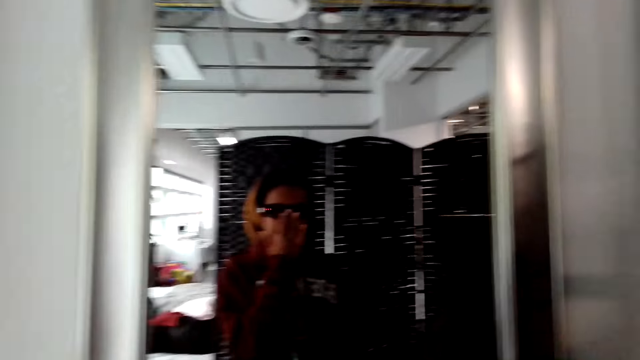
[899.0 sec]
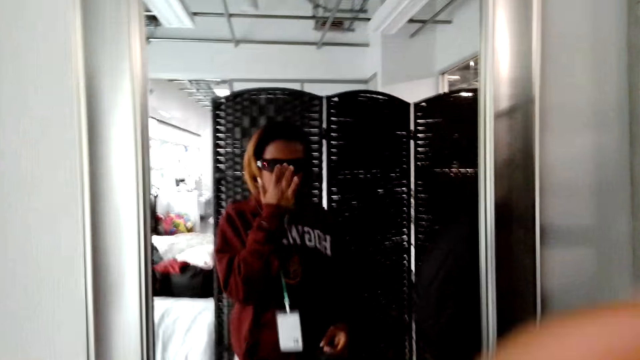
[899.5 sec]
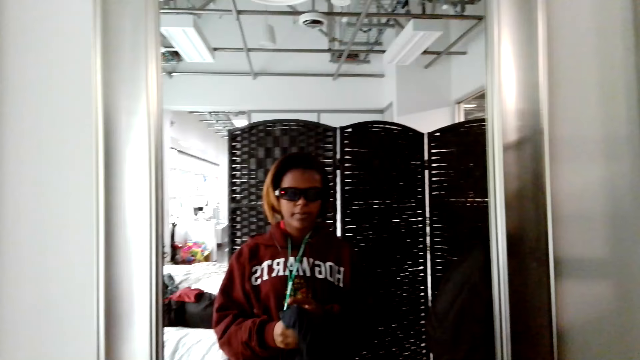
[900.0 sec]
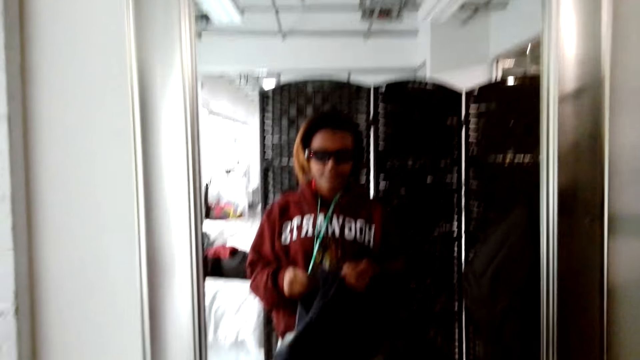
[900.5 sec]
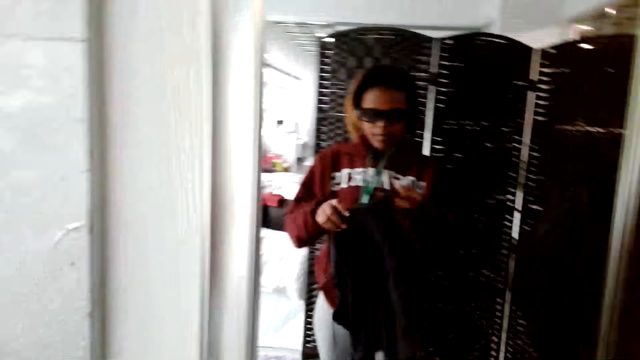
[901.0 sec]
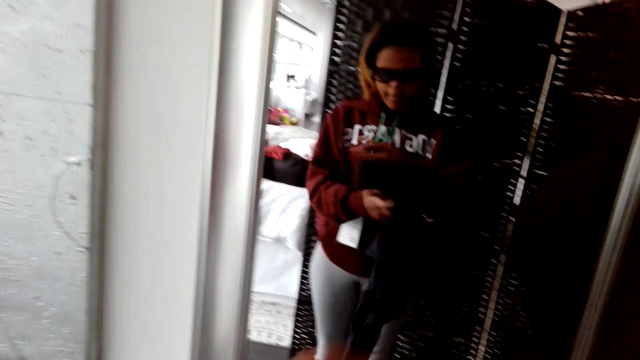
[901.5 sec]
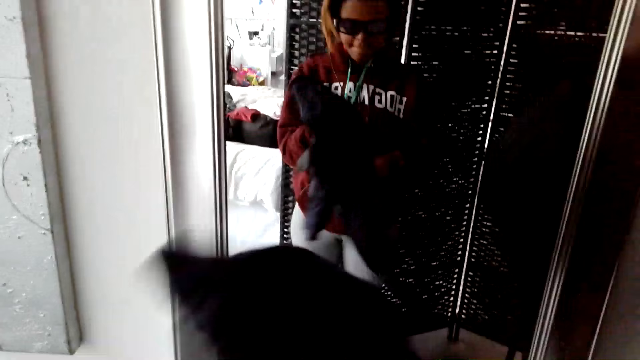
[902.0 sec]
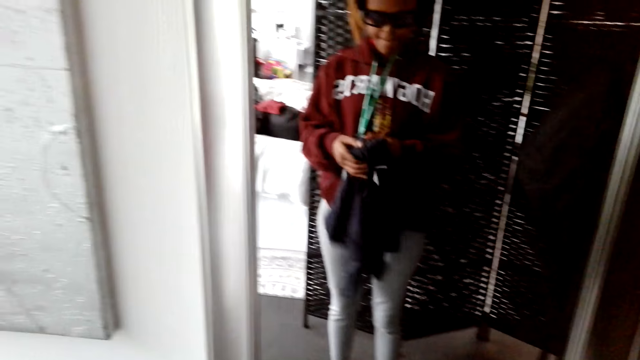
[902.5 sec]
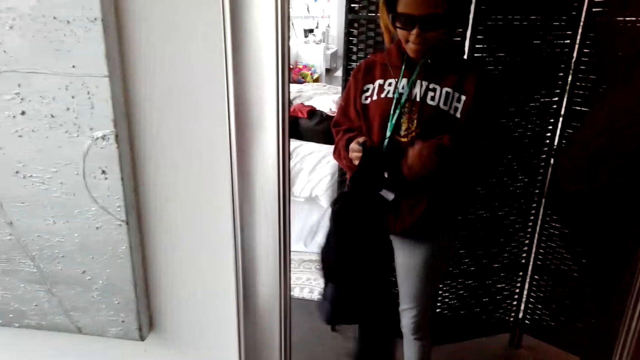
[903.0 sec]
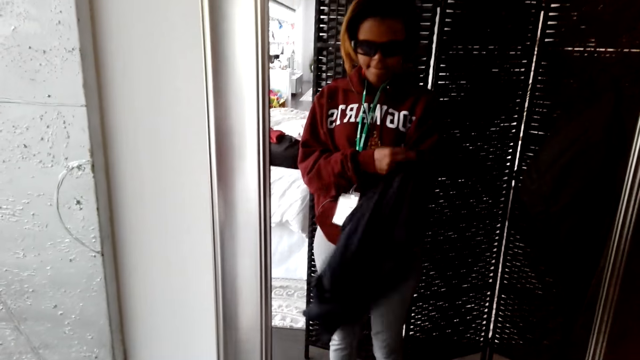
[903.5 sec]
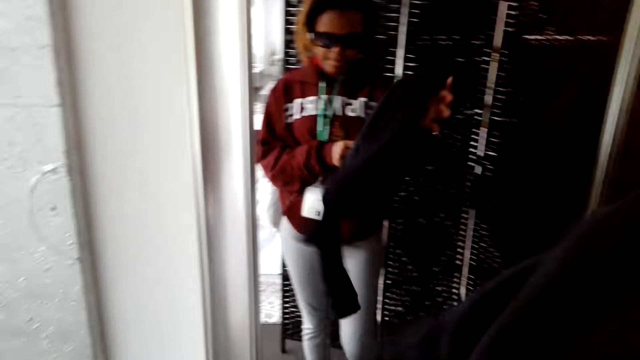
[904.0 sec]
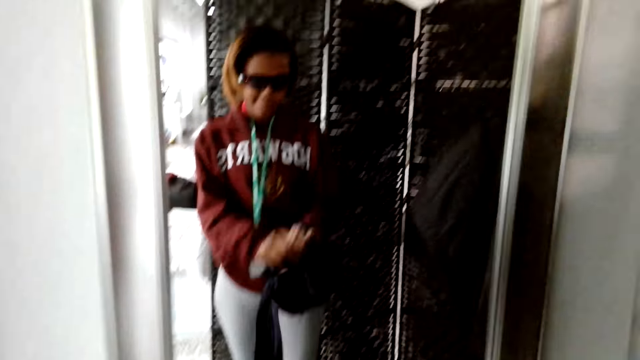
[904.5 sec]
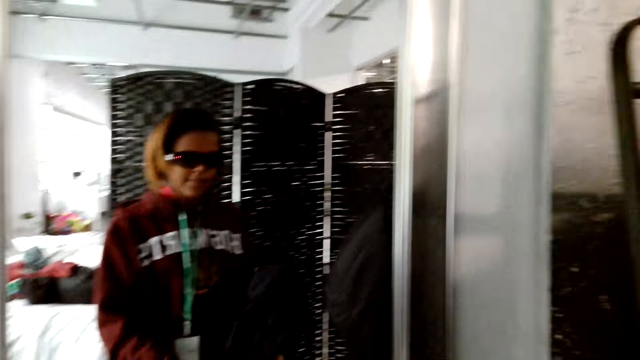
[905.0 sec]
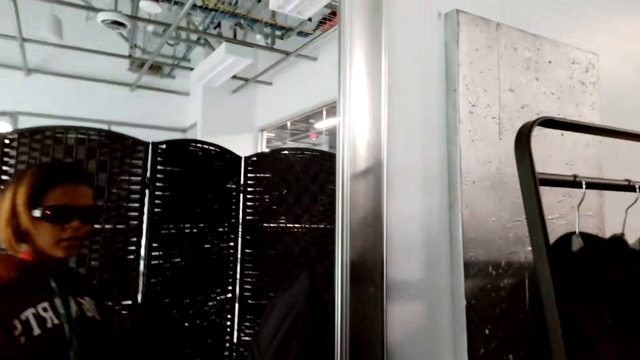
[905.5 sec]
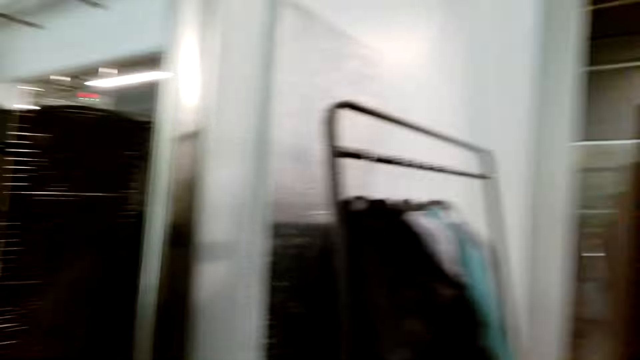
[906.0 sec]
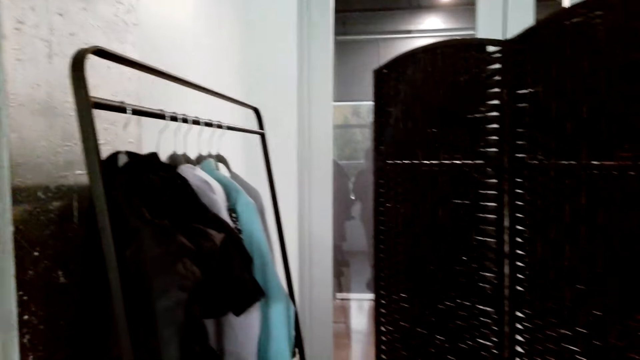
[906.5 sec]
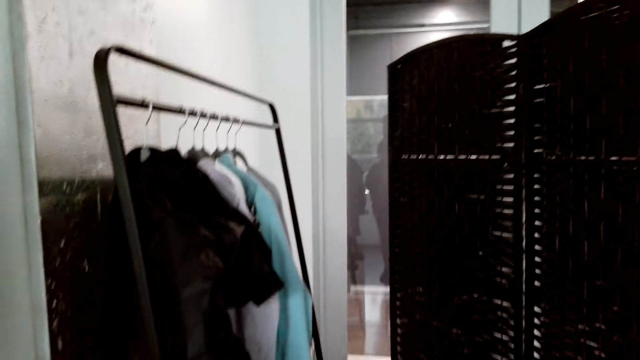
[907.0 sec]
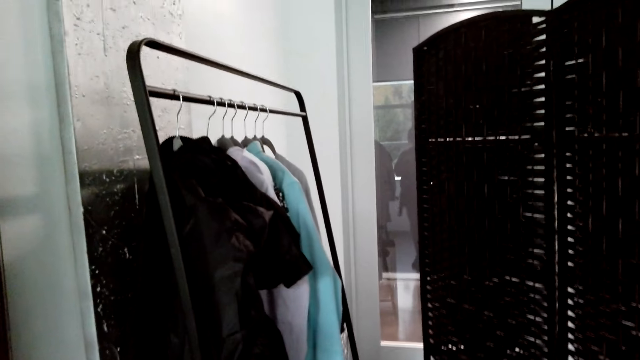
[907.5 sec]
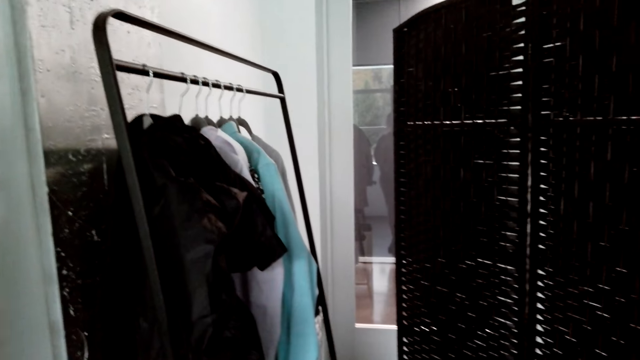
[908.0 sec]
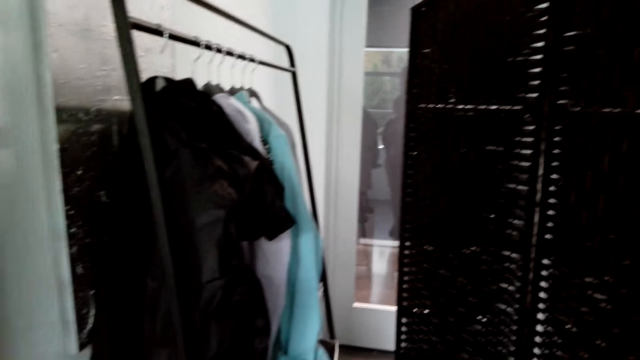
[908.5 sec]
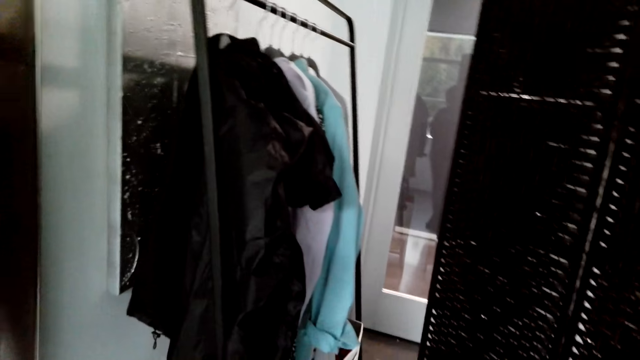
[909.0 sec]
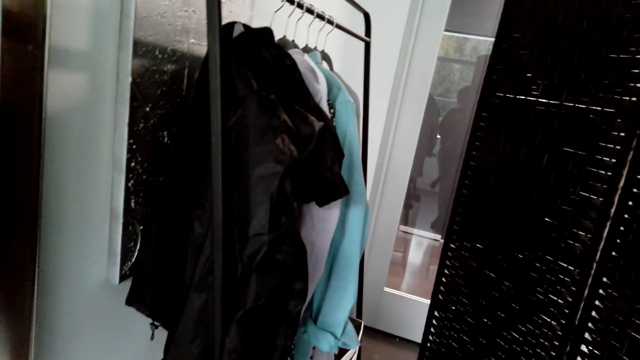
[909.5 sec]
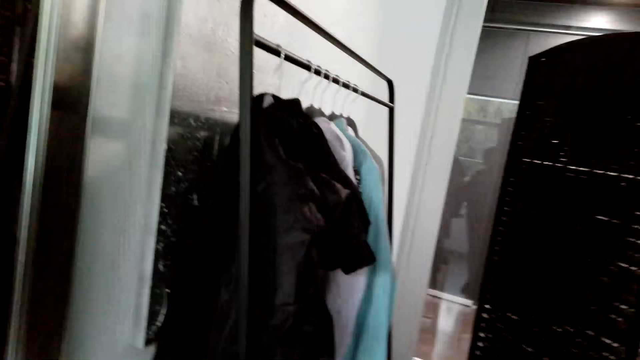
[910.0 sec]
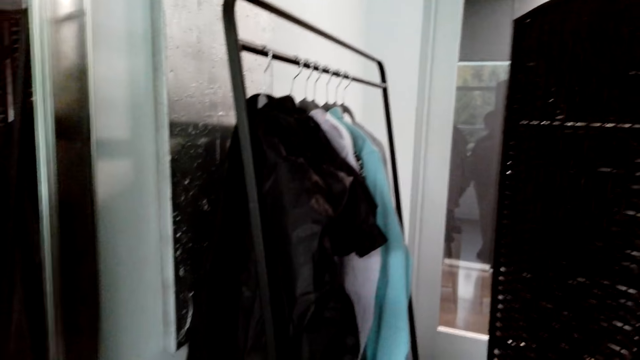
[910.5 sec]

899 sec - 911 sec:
The camera wearer moves the glasses. They straighten the cloth. They pick the cloth. They pick the cloth again. They adjust the cloth. They move around.

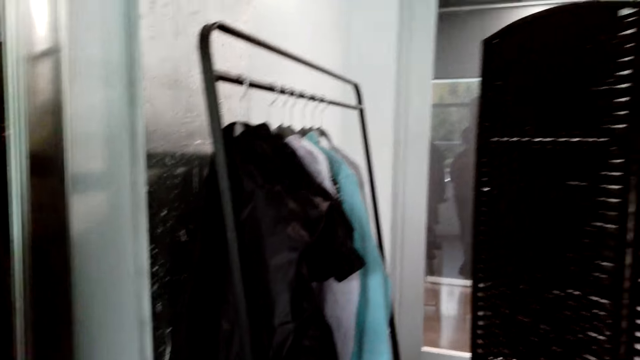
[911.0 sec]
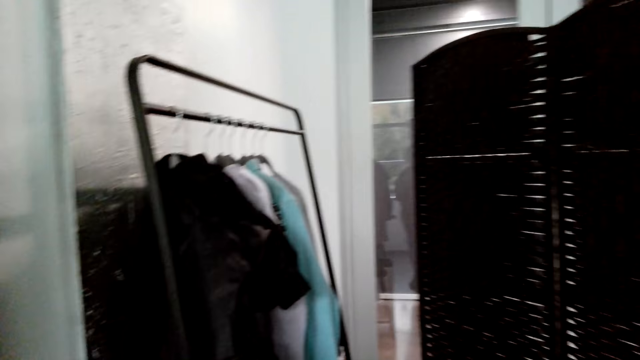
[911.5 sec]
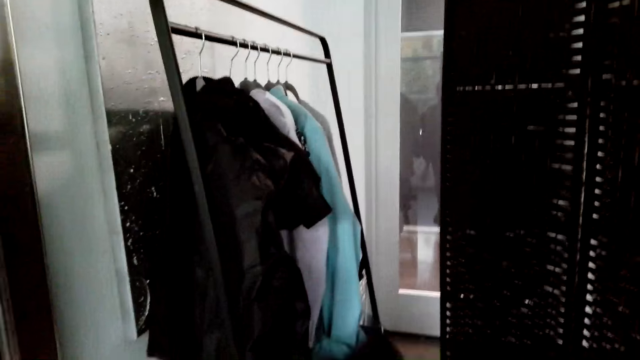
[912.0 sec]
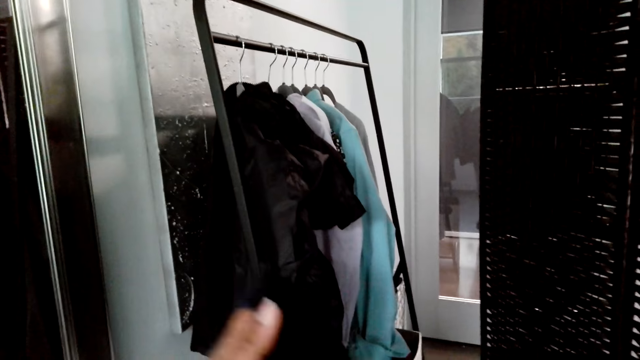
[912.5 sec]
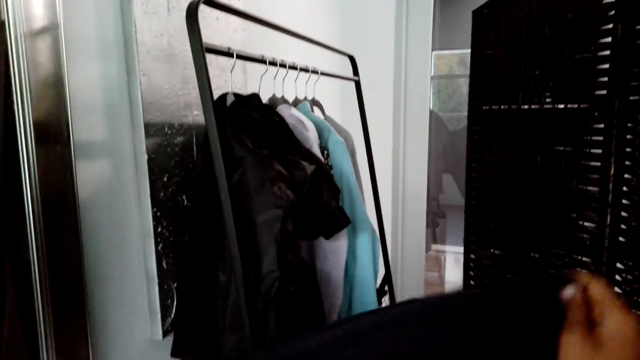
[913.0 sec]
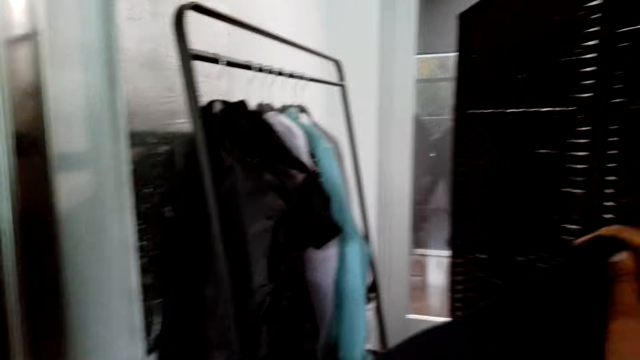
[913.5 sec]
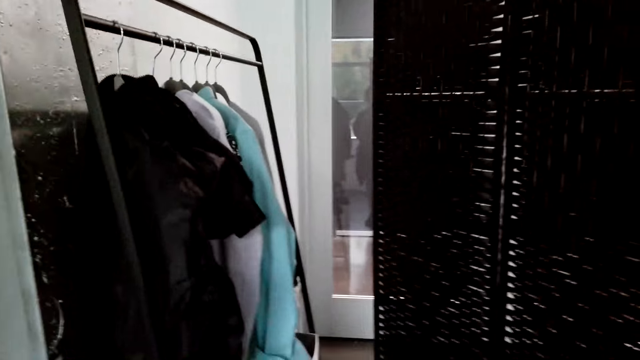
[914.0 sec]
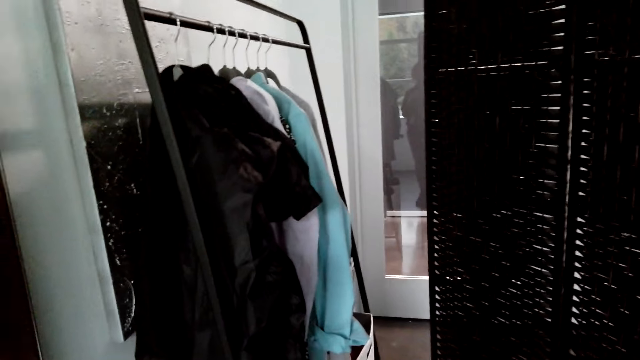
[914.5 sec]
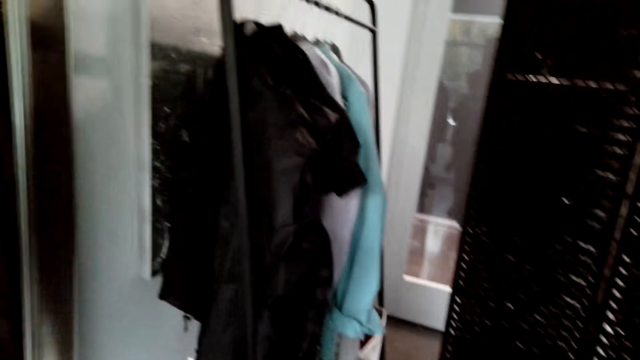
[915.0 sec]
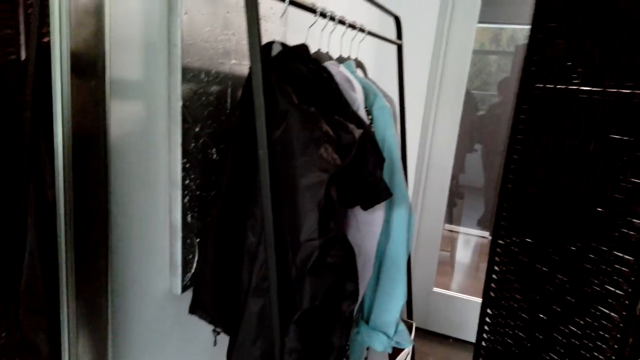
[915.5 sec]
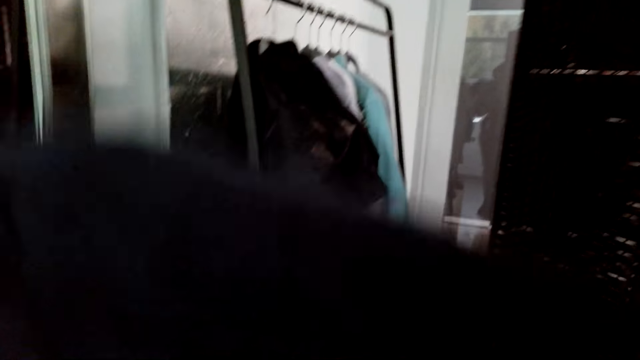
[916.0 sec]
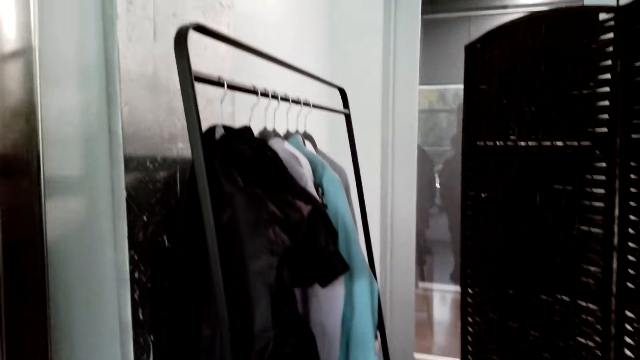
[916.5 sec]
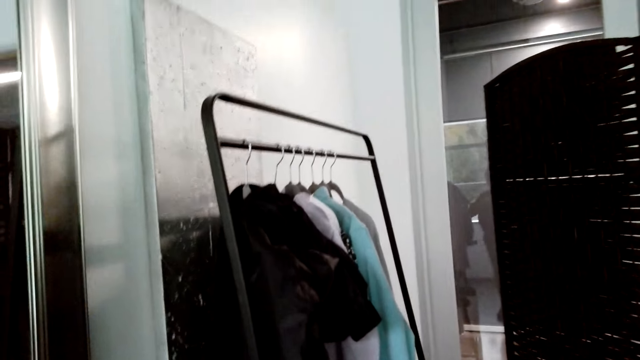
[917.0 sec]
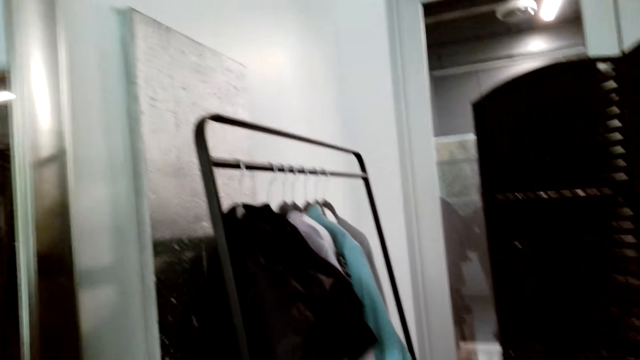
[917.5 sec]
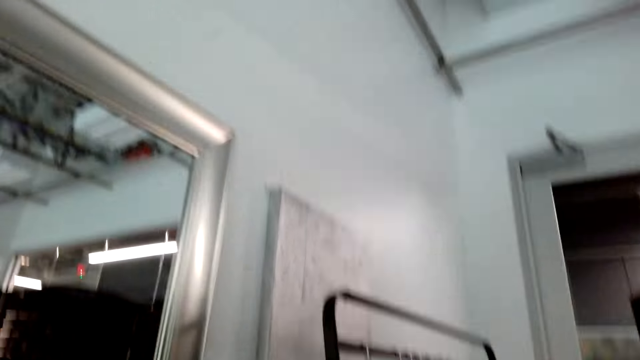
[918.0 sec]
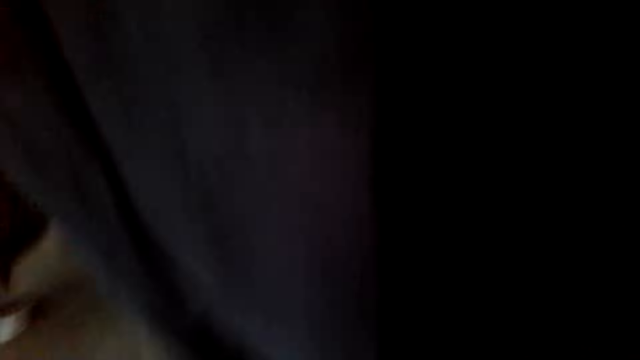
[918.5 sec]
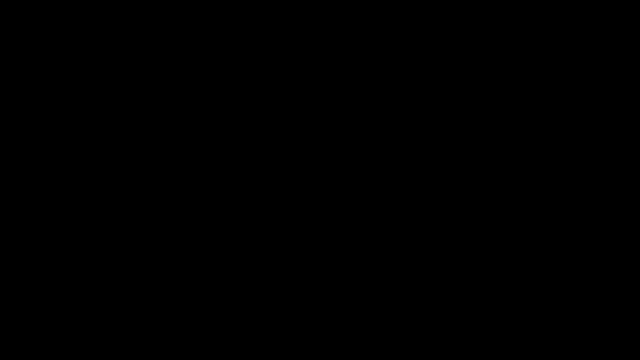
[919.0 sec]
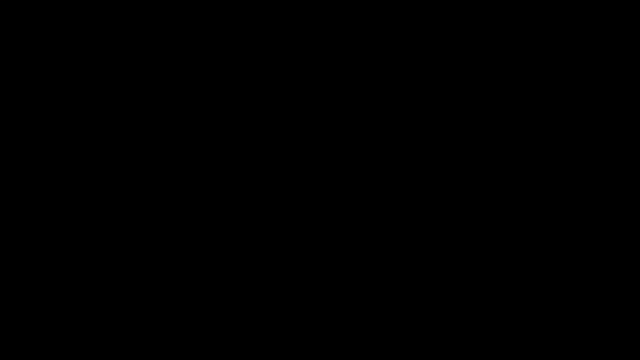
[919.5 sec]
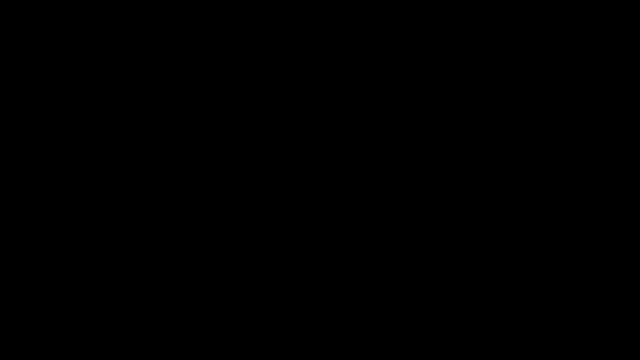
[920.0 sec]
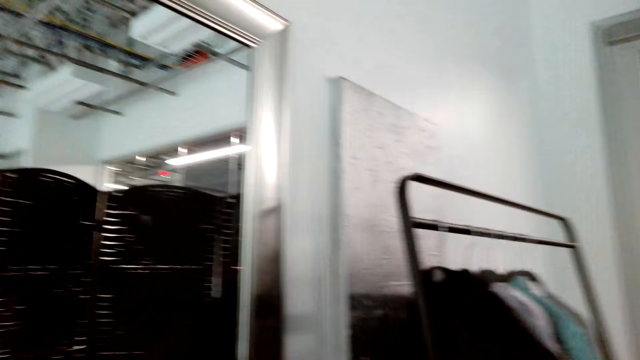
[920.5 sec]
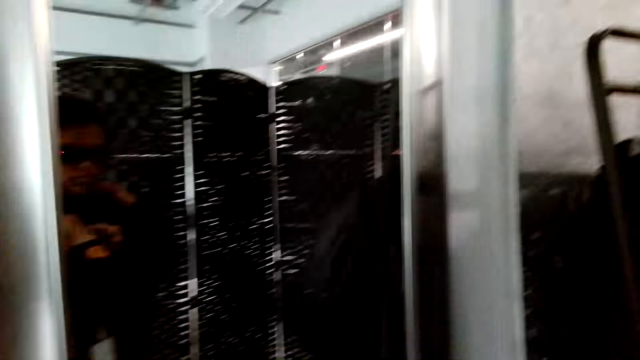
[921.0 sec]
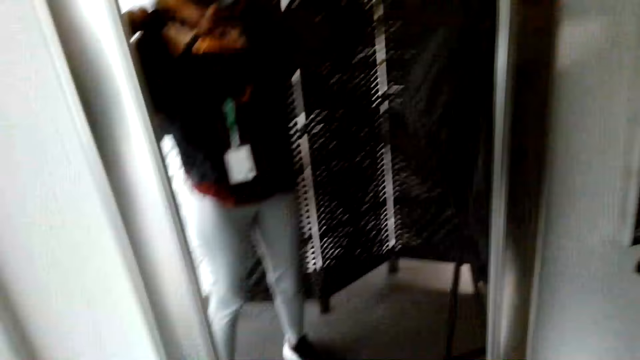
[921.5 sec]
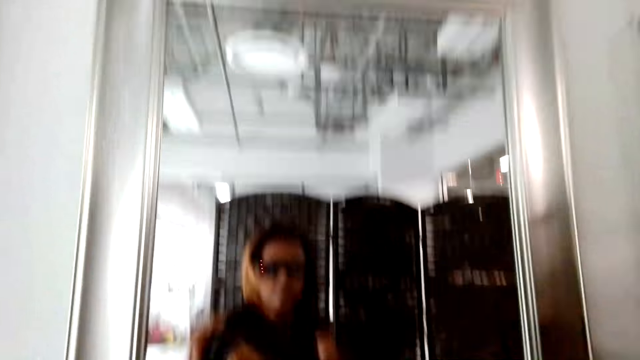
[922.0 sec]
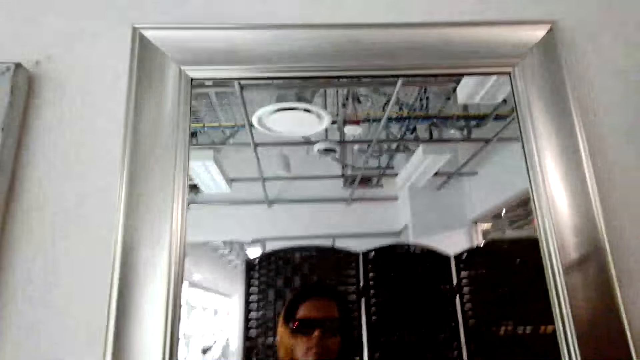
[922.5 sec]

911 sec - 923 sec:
The camera wearer picks the cloth. They move around. They put on the cloth. They lift the cloth.
